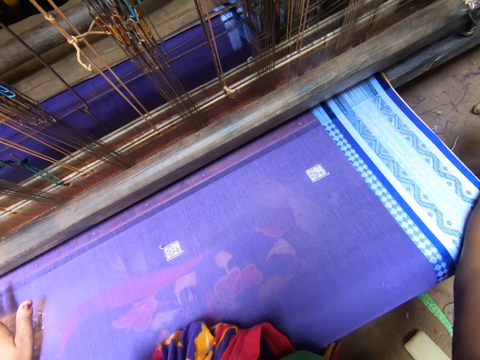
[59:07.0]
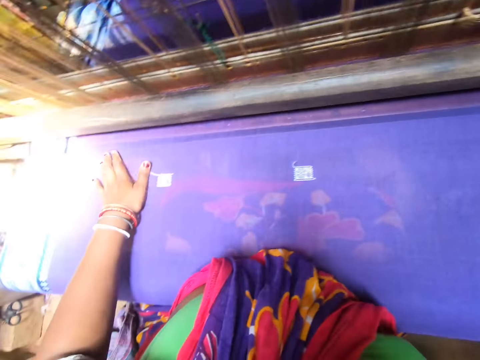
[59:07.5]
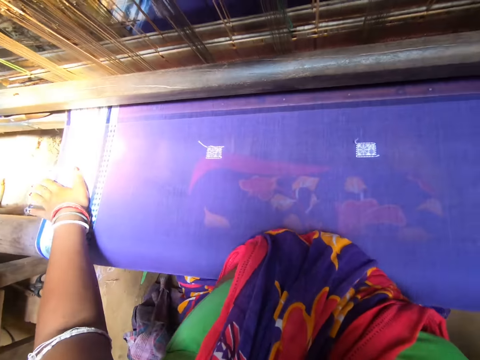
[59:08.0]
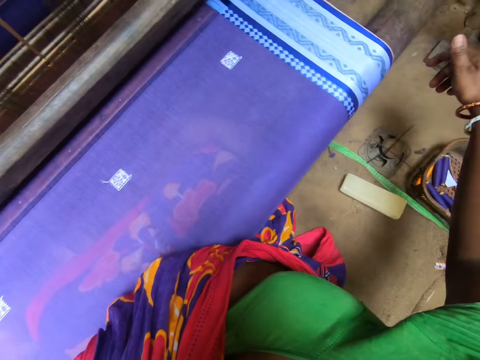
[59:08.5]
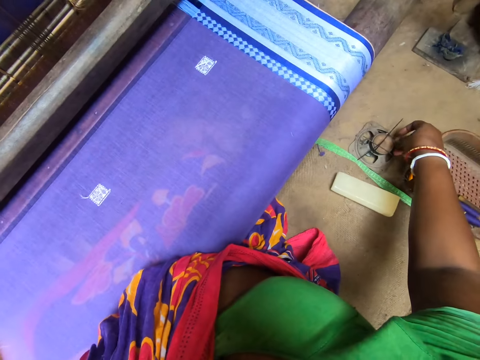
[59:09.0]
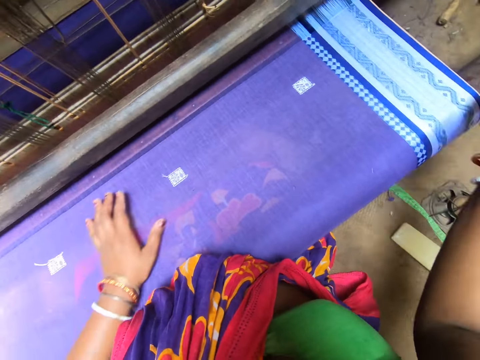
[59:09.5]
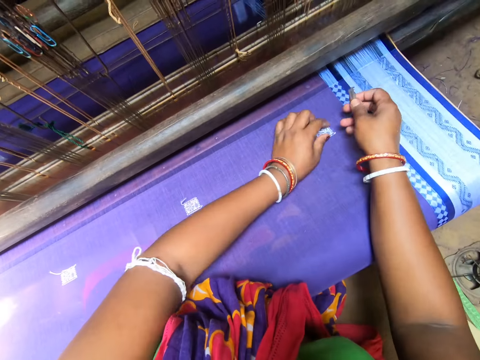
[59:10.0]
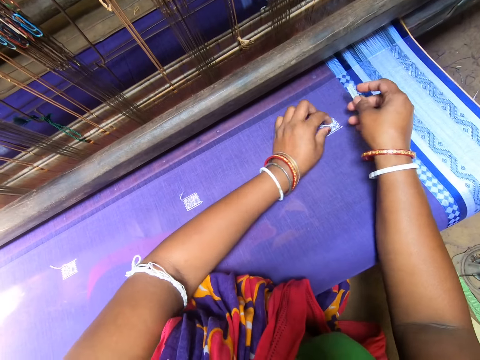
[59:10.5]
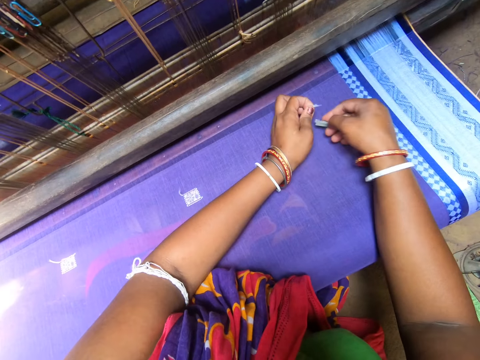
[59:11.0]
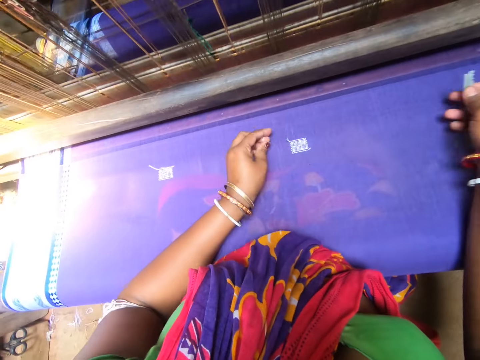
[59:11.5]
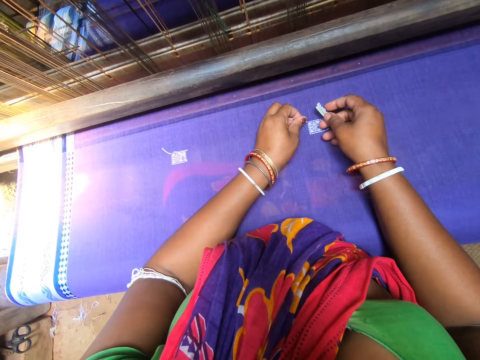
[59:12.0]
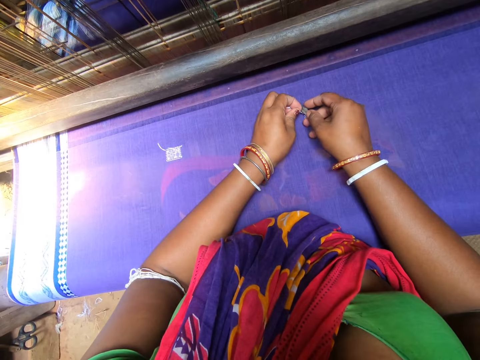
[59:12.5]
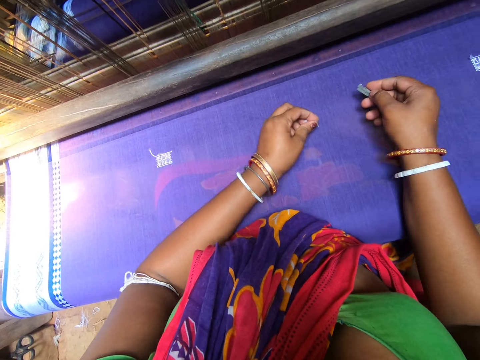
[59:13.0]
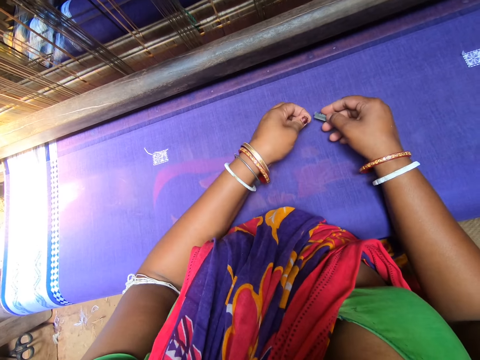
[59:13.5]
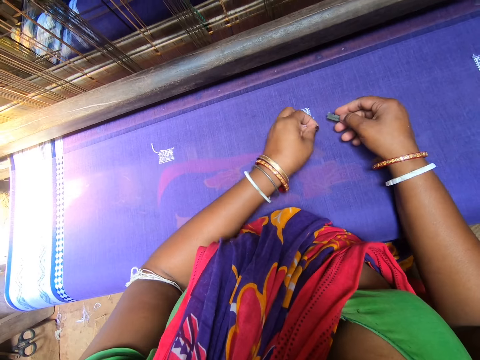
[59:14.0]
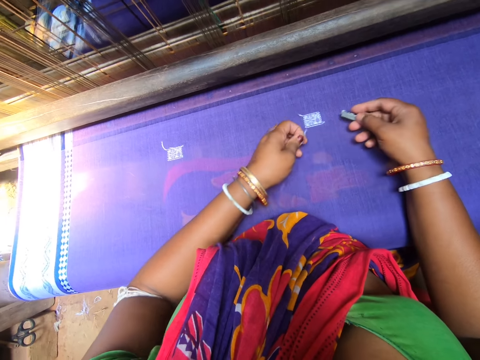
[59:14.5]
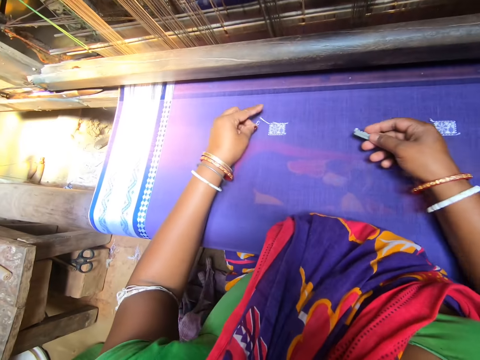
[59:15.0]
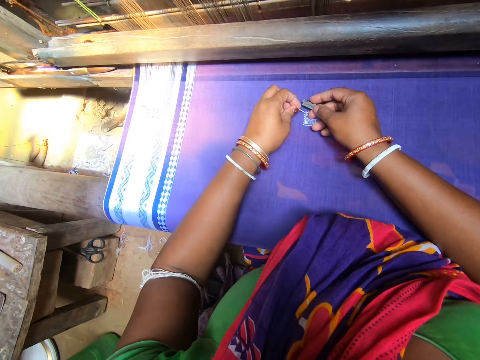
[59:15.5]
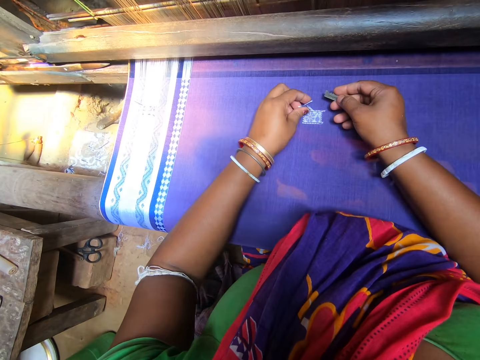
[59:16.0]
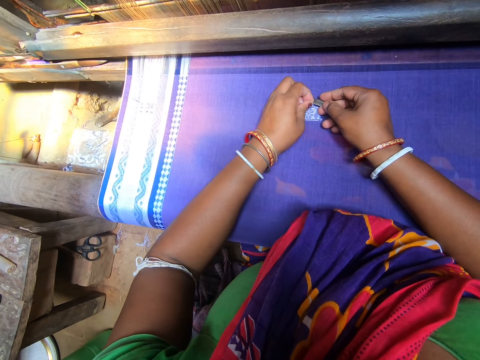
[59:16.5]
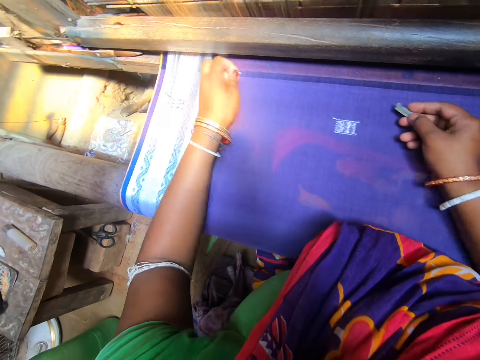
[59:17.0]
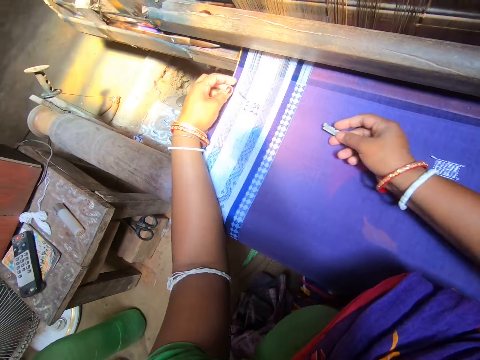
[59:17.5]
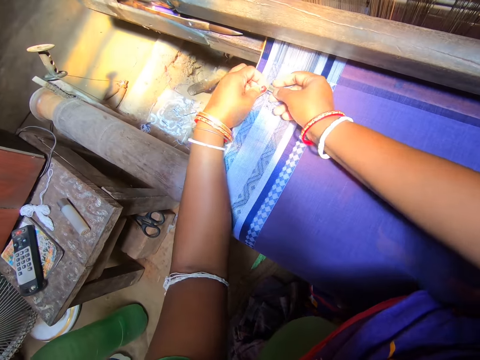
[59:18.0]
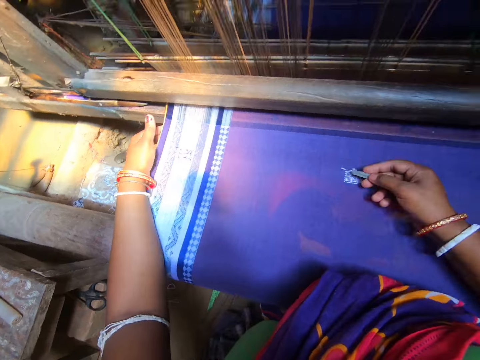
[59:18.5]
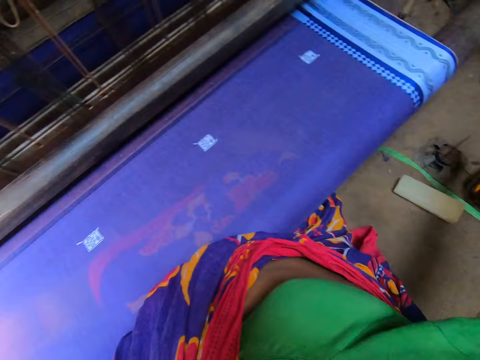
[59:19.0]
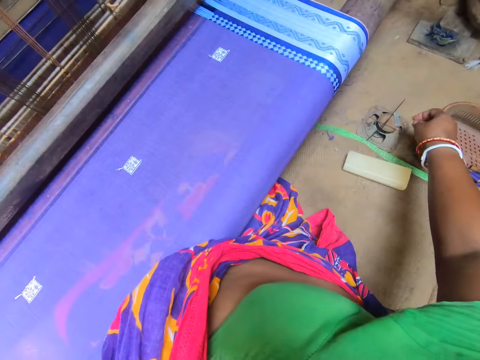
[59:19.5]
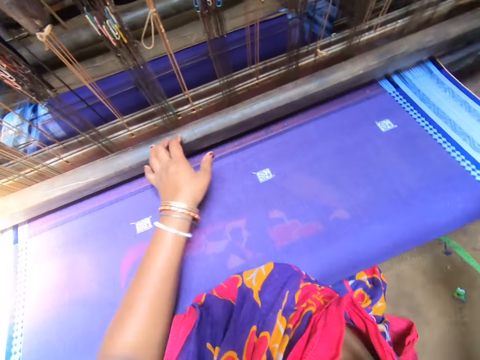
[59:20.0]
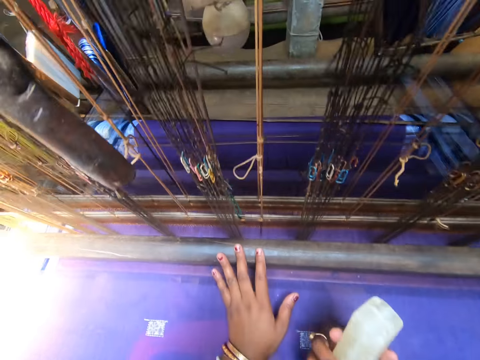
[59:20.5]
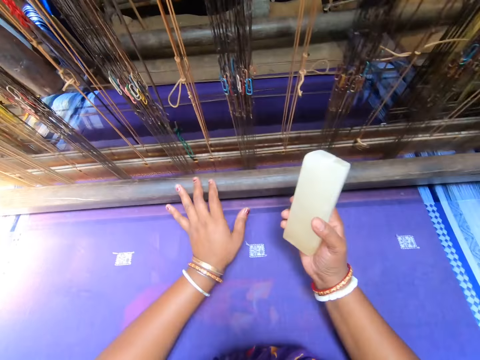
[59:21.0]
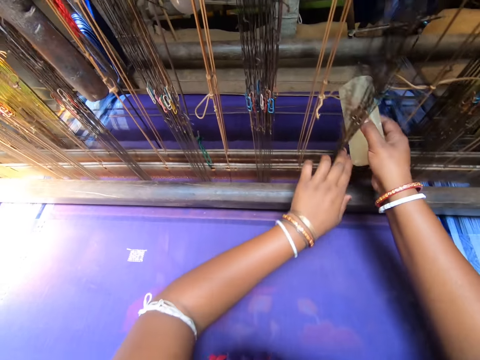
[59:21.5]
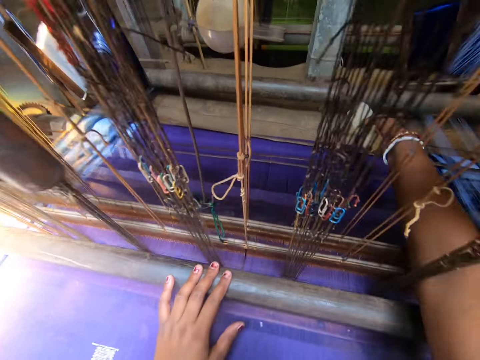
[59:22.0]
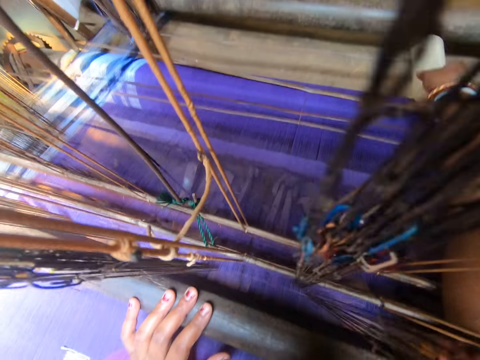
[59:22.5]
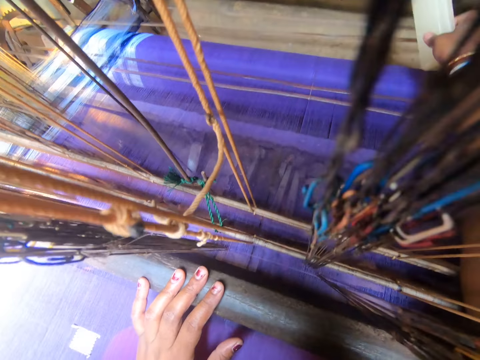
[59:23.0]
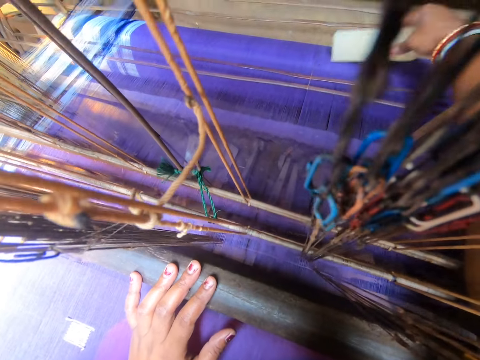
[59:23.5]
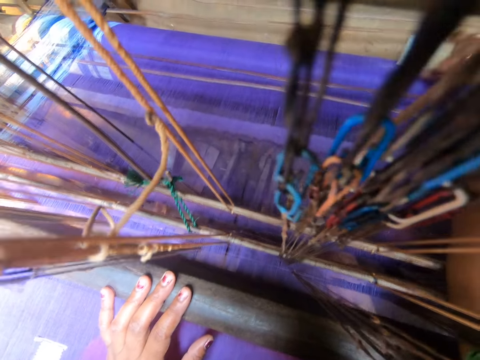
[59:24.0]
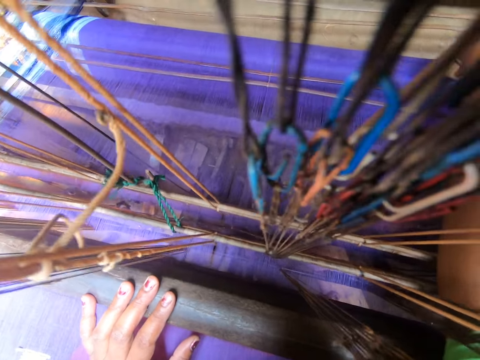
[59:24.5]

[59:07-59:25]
The camera wearer picks up a blade with her right hand. She picks some wool from the fabric with her left hand. She cuts the wool with the blade in her right hand. She picks some wool from the fabric with her left hand. She cuts the wool with the blade in her right hand. She picks some wool from the fabric with her left hand. She cuts the wool with the blade in her right hand. She drops the wool with her right hand on the floor. She picks up a soap from the floor with her right hand. She applies the soap on the thread with her right hand.

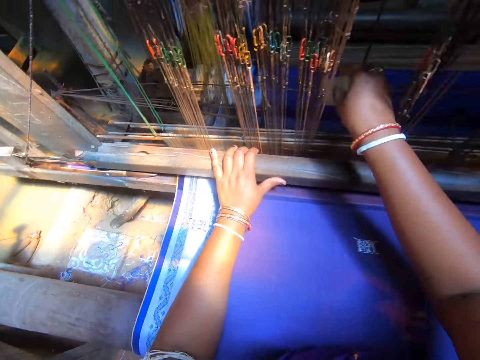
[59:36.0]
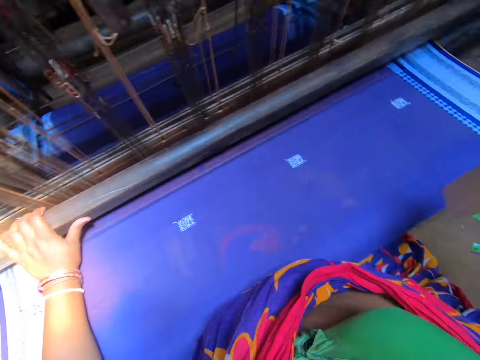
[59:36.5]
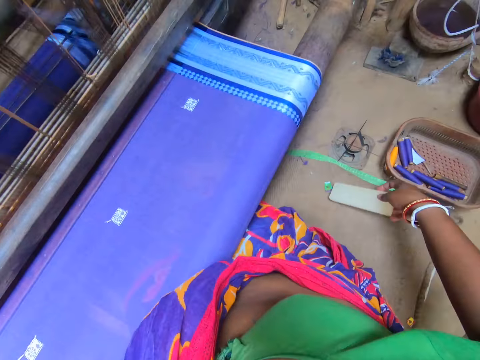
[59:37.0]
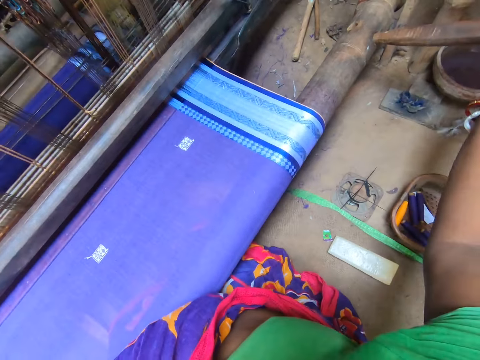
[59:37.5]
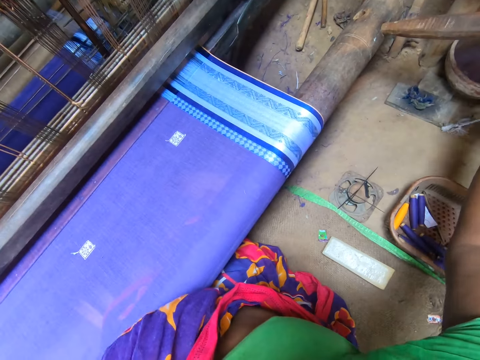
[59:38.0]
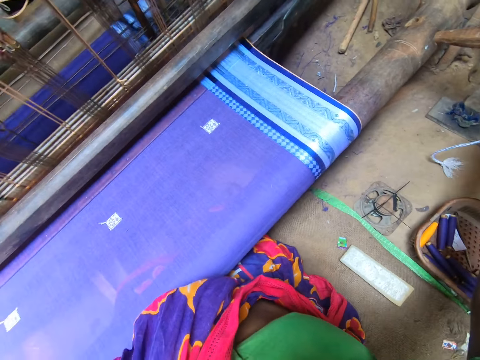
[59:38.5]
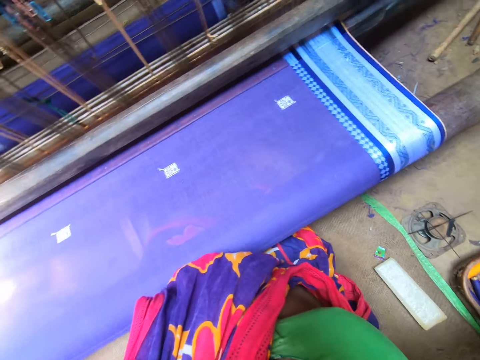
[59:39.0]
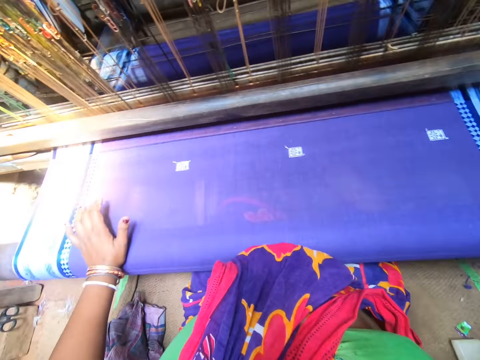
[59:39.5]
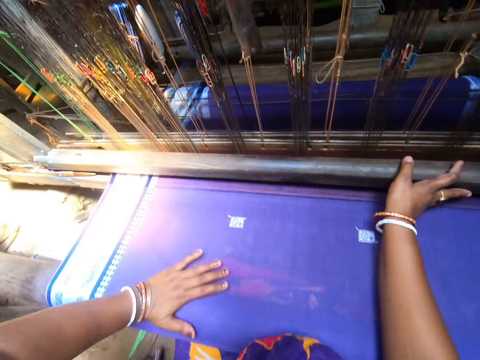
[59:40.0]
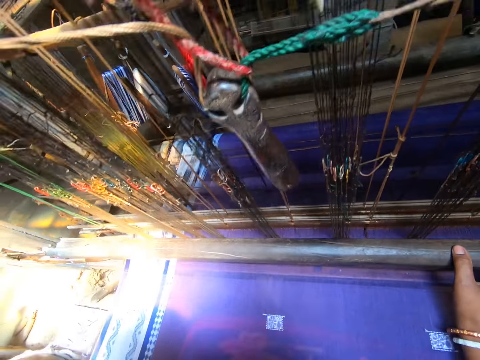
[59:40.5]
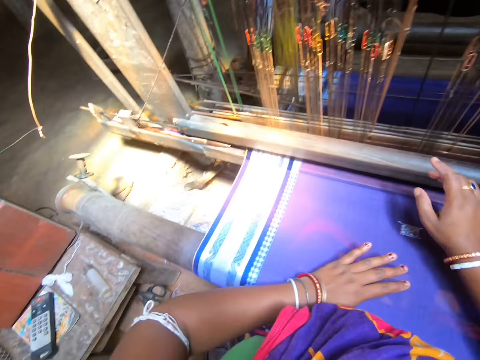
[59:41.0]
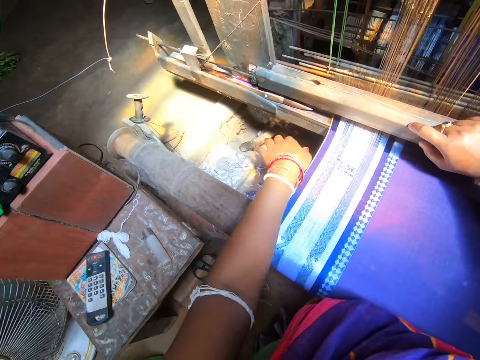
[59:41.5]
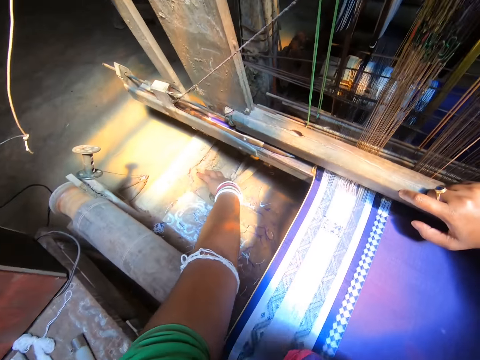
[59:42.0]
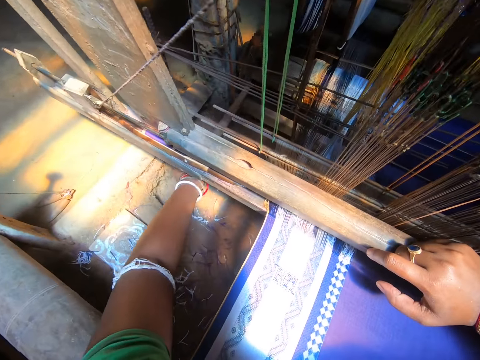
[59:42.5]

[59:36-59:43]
The camera wearer drops the soap on the floor with her right hand.

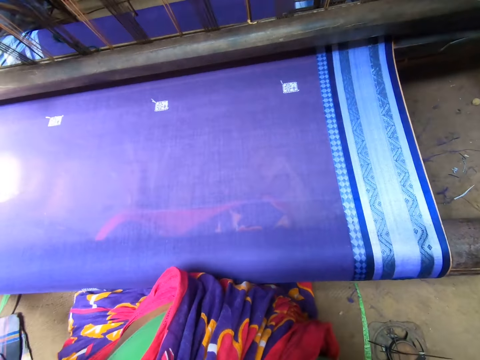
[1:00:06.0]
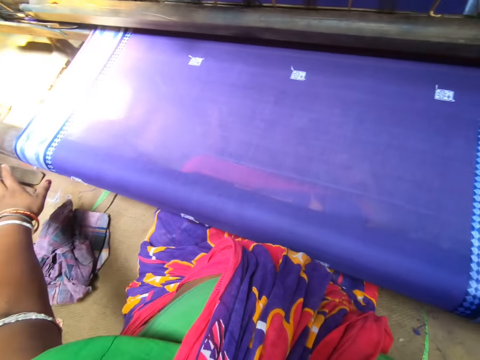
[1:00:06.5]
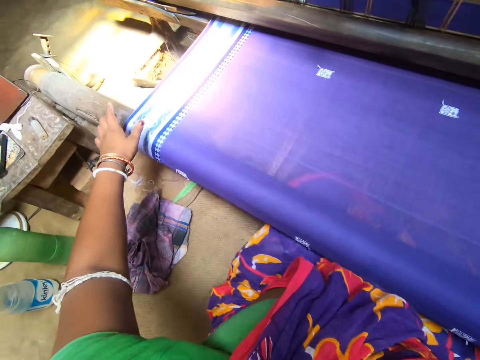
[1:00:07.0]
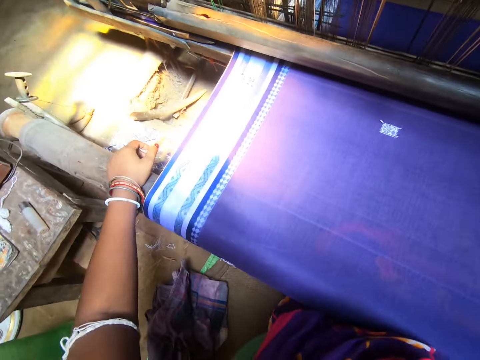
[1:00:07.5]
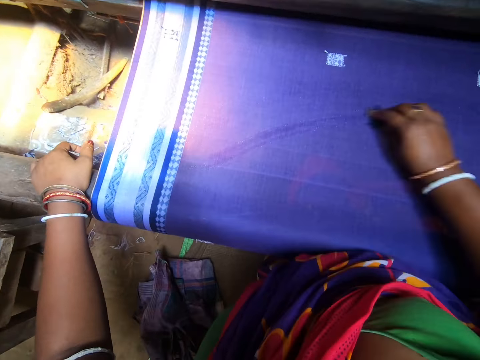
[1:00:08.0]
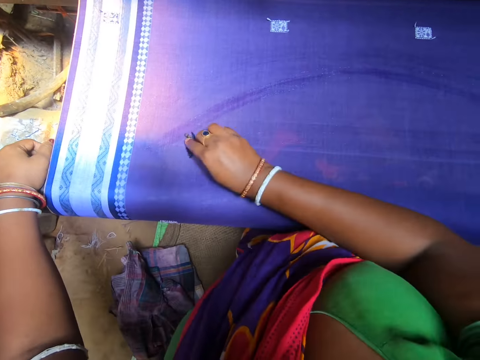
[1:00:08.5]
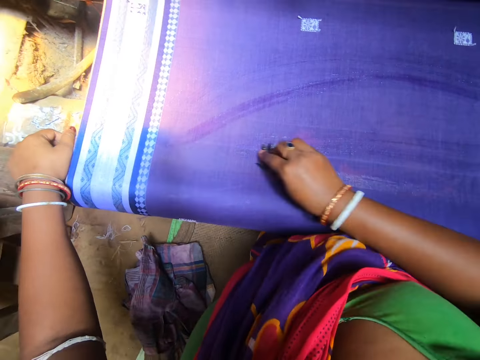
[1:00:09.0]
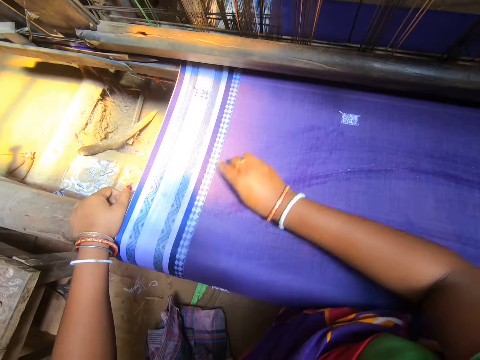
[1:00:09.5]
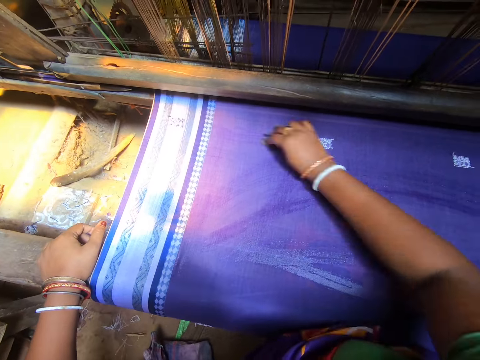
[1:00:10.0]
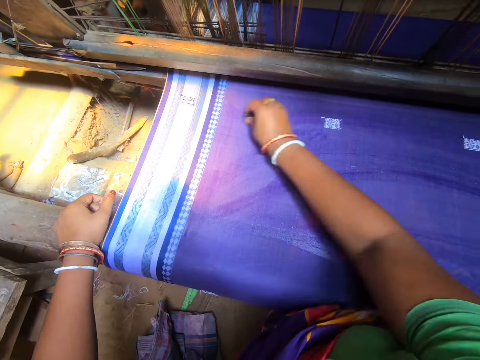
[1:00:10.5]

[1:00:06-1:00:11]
The camera wearer rubs the fabric with a wet cloth in her right hand.
